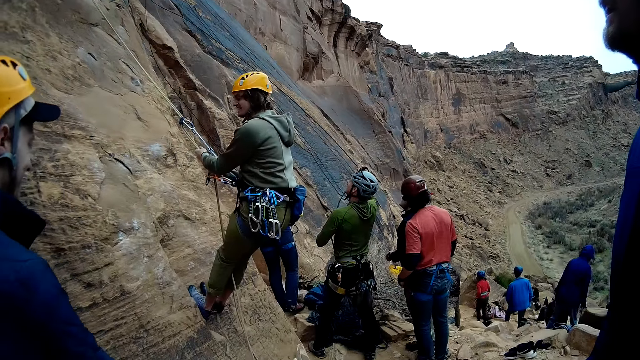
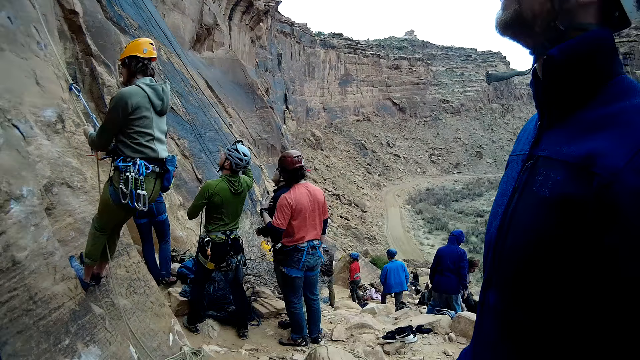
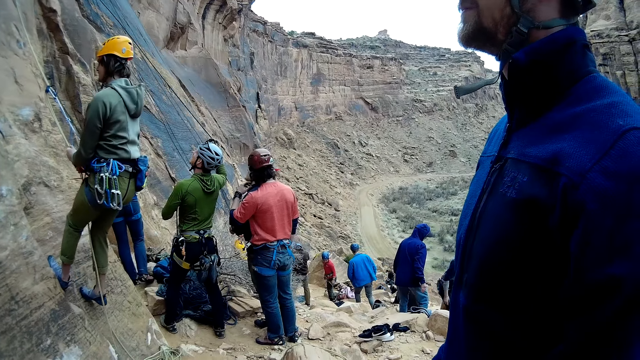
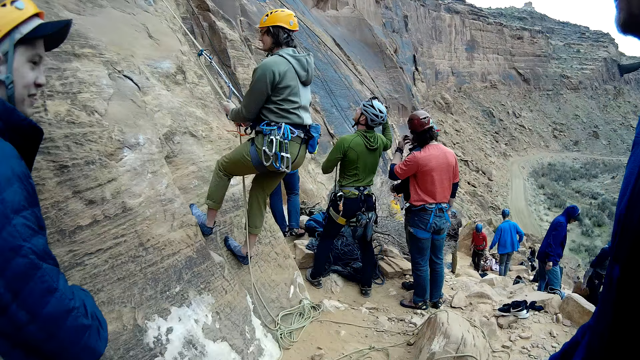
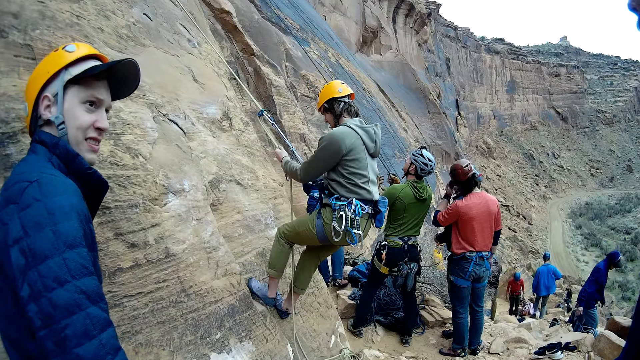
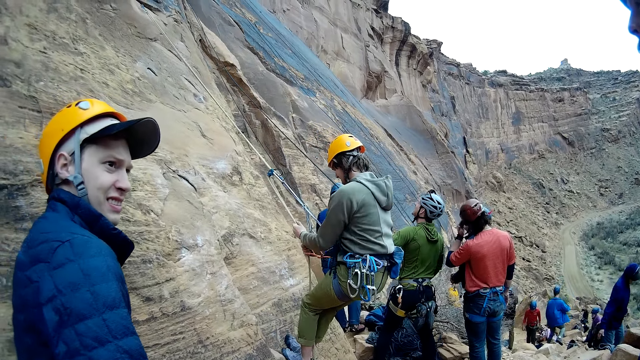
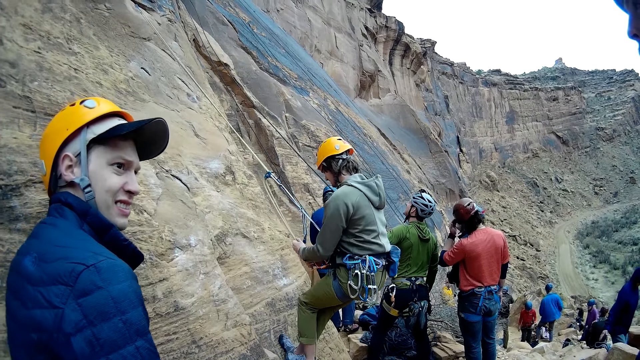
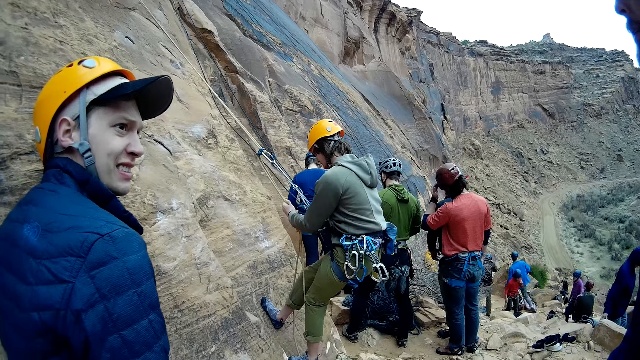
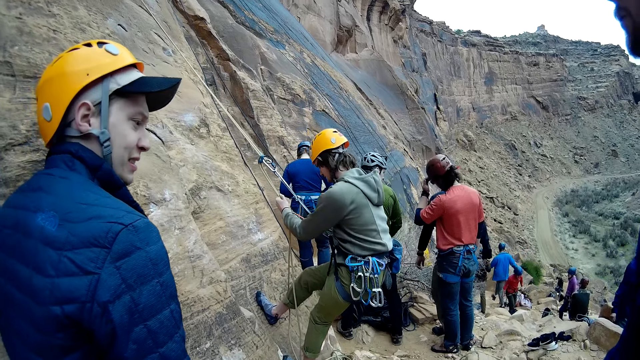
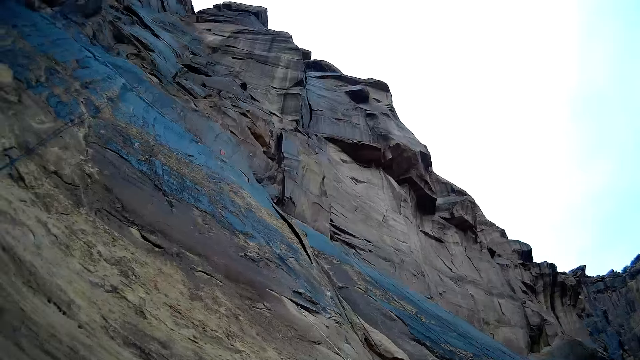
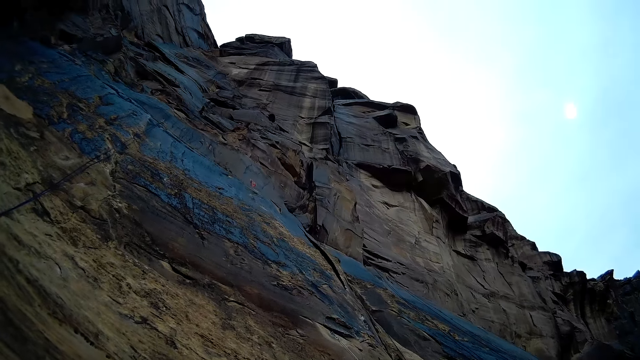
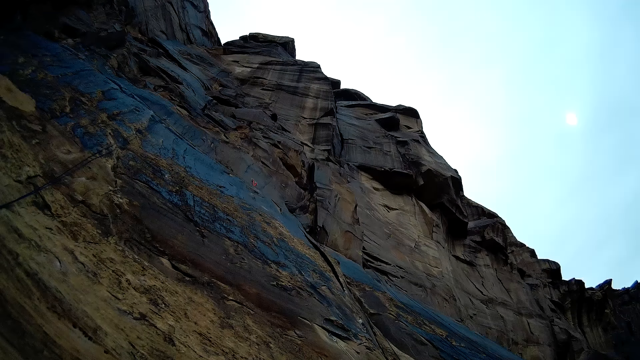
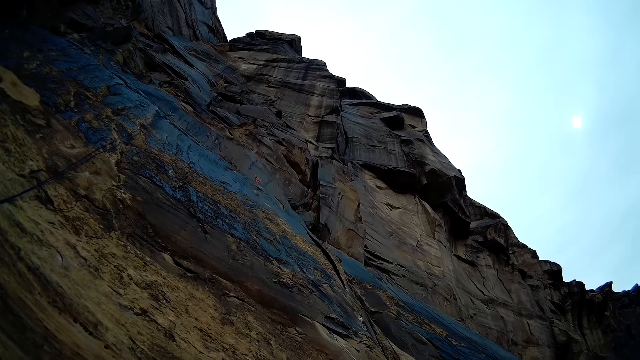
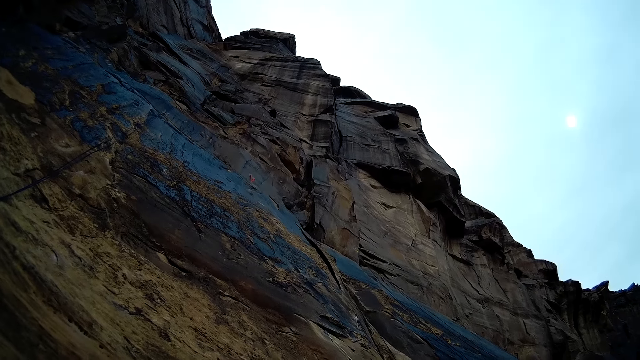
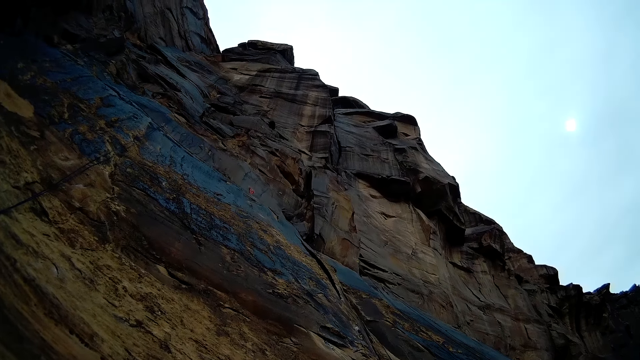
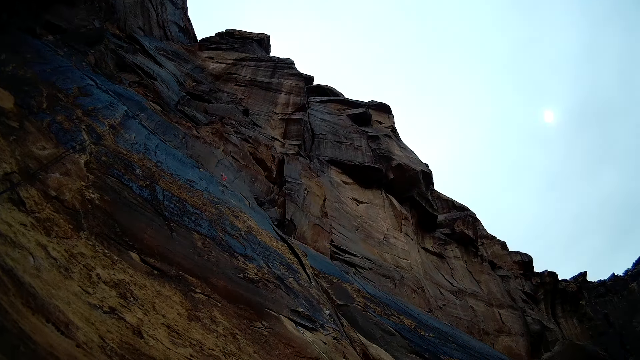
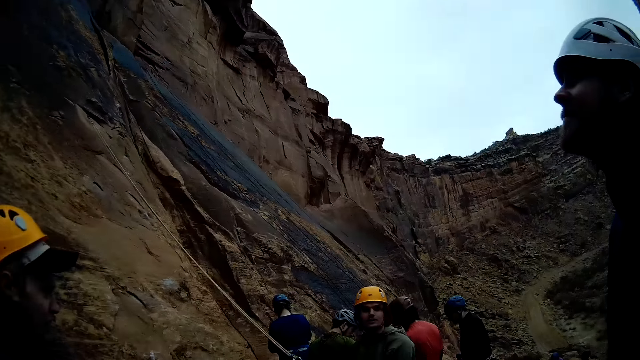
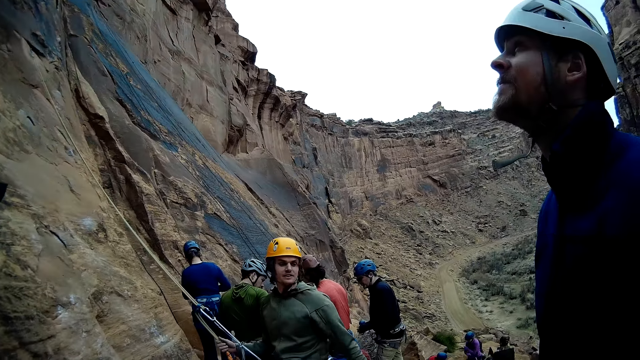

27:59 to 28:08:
The camera wearer looks around. They discuss with a man and another man. They look up the mountain.

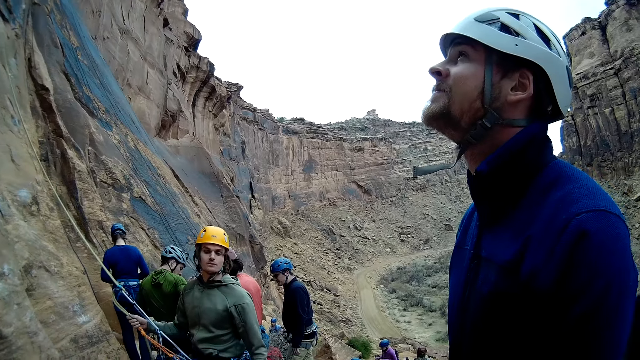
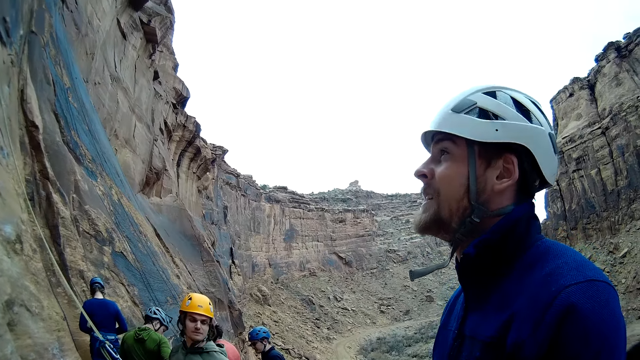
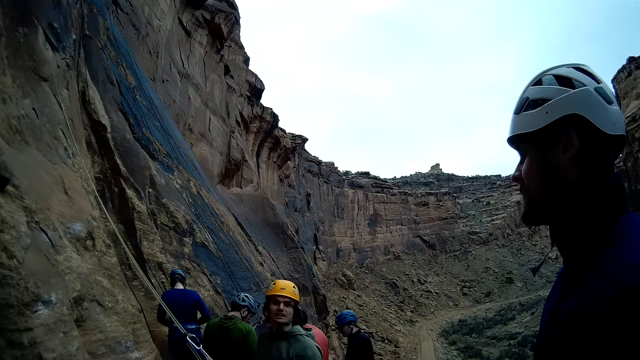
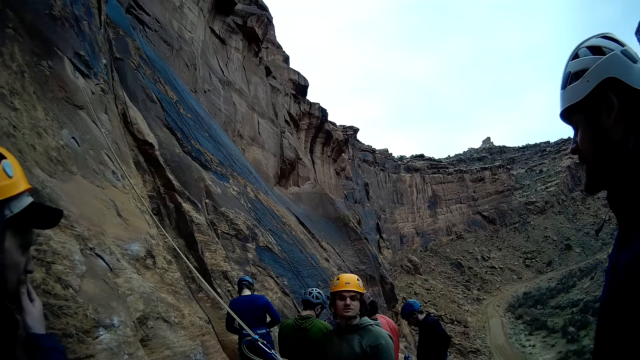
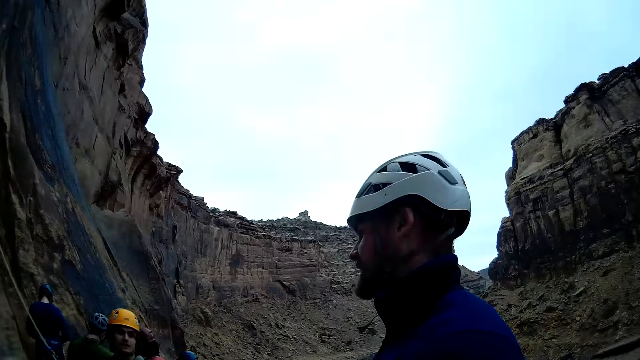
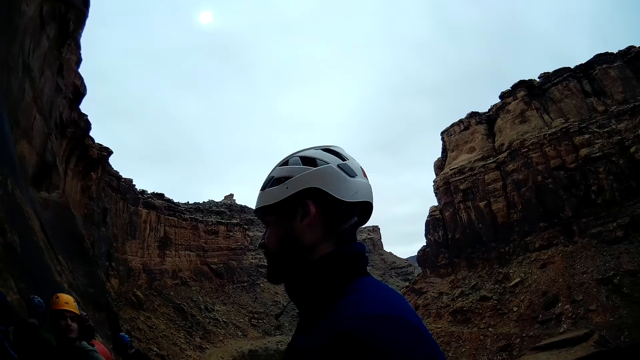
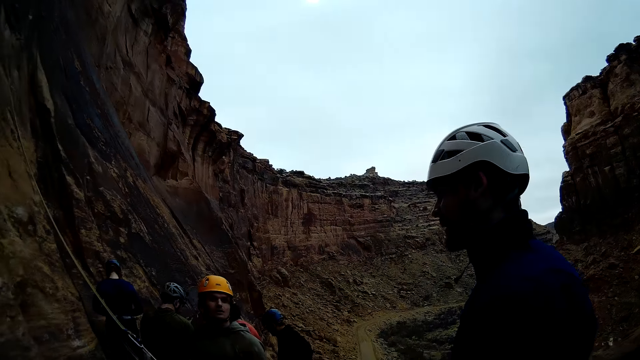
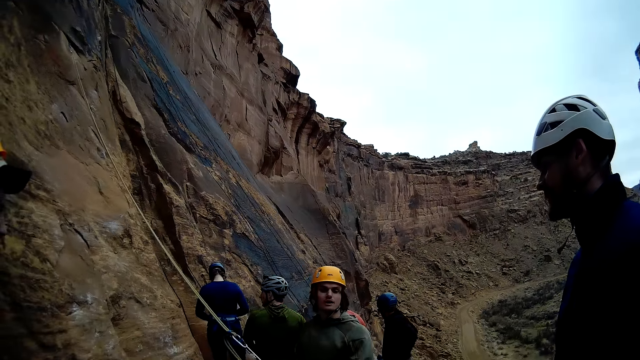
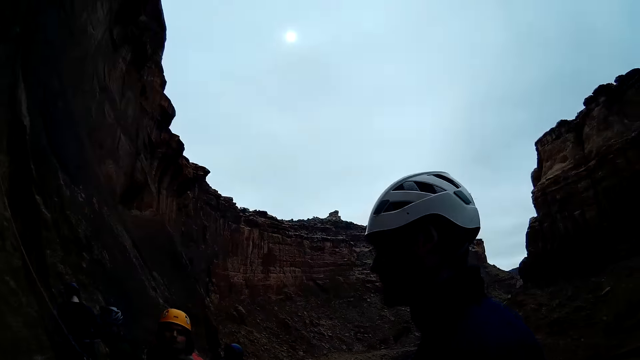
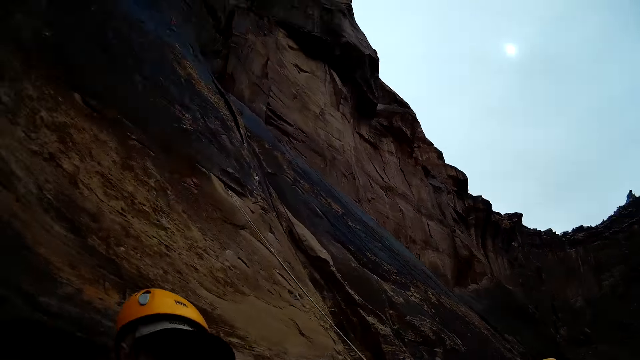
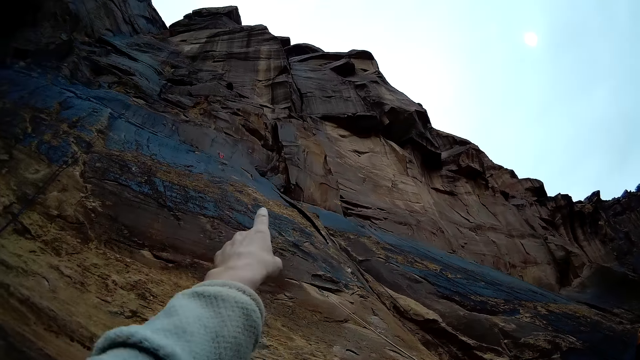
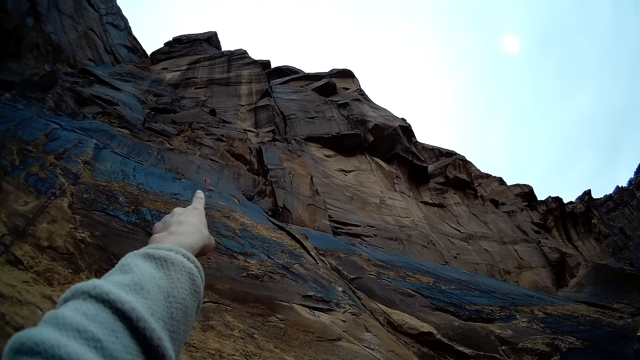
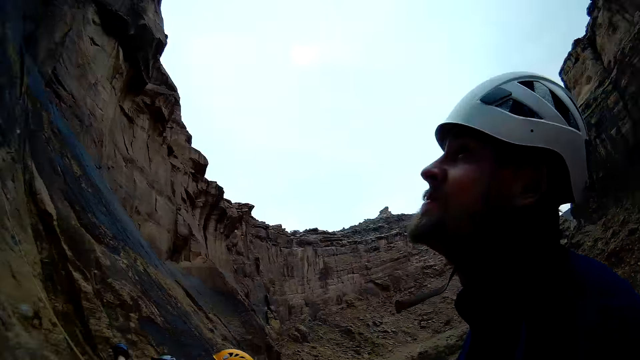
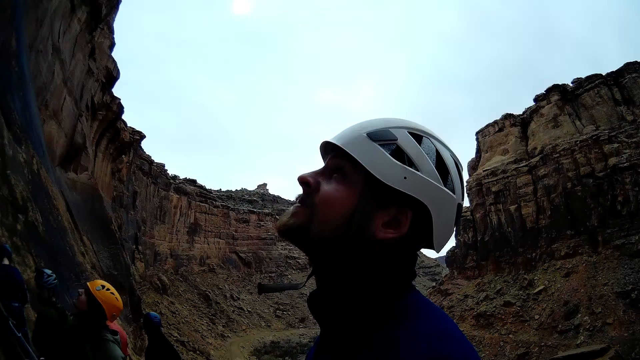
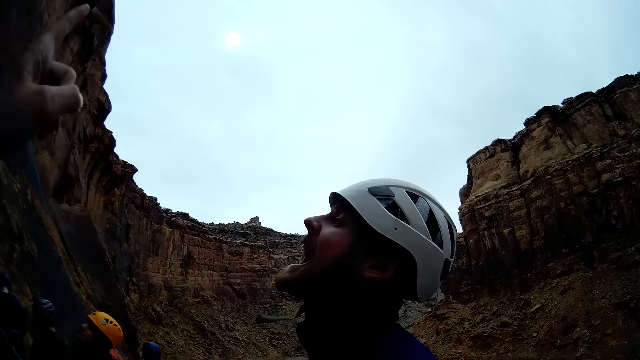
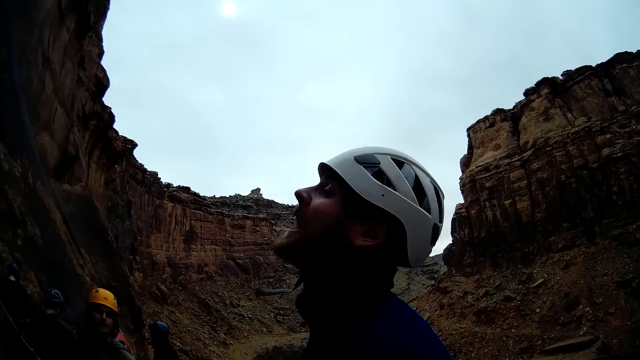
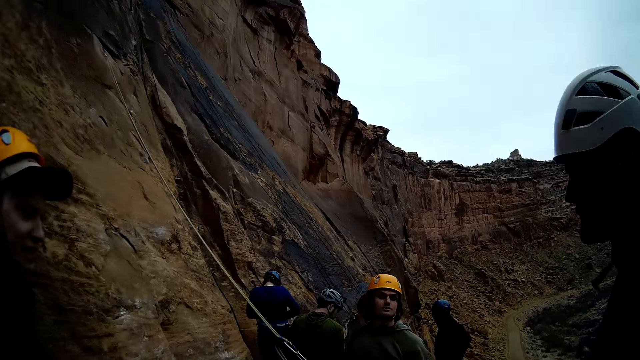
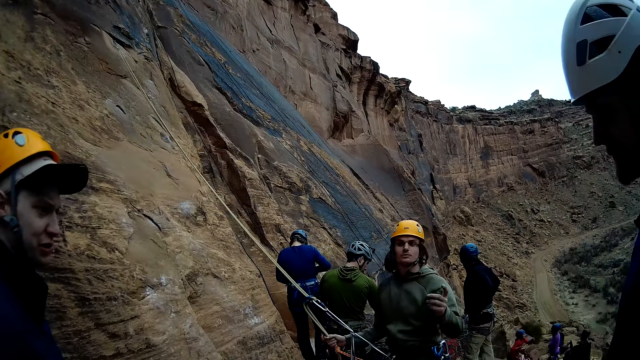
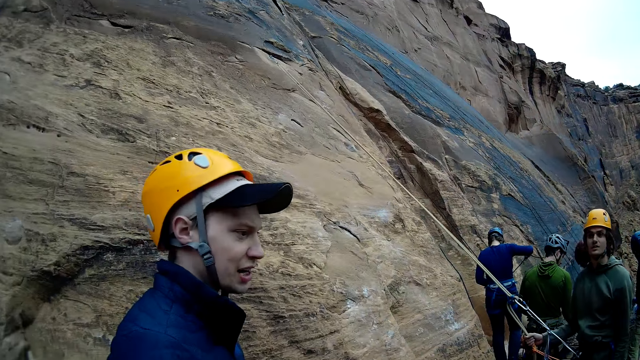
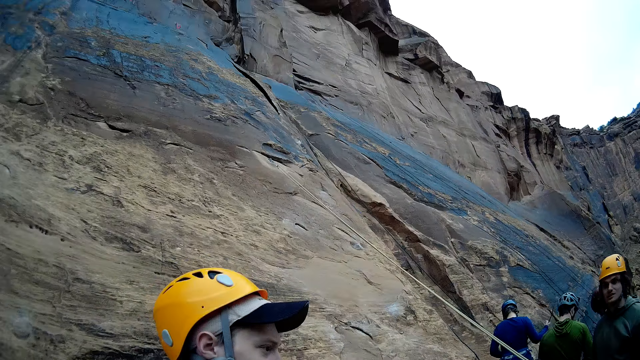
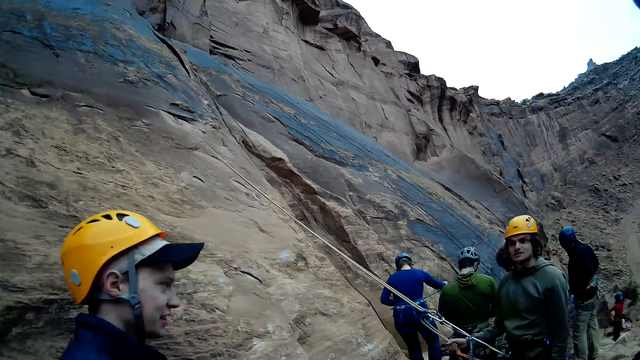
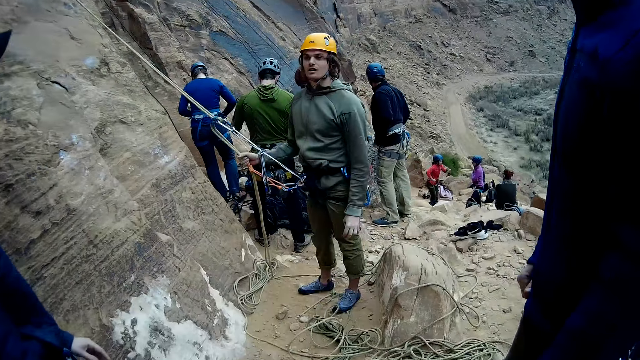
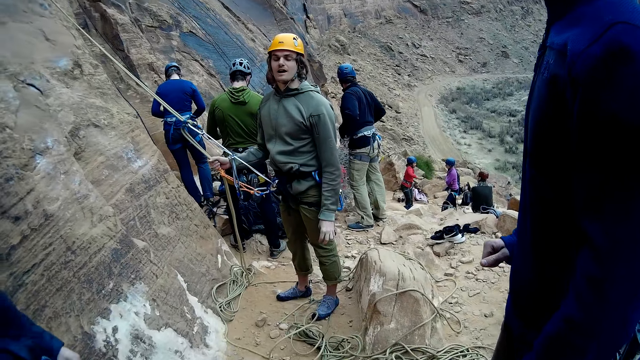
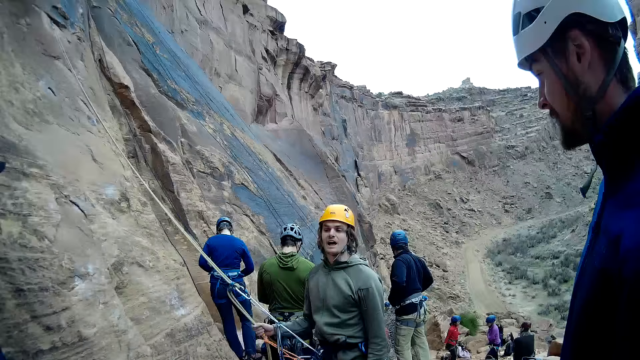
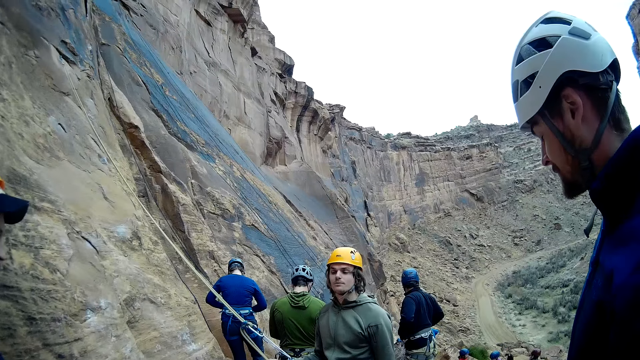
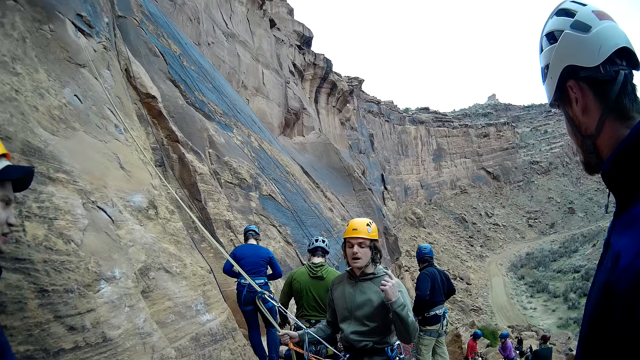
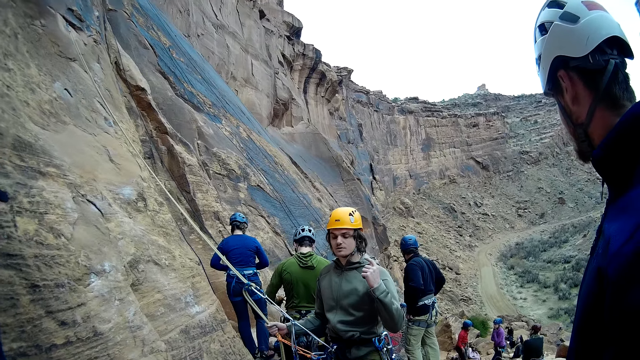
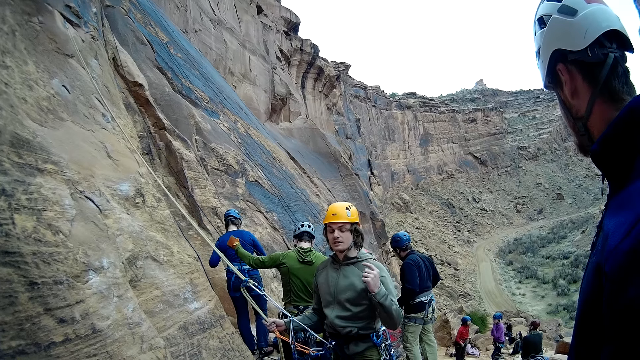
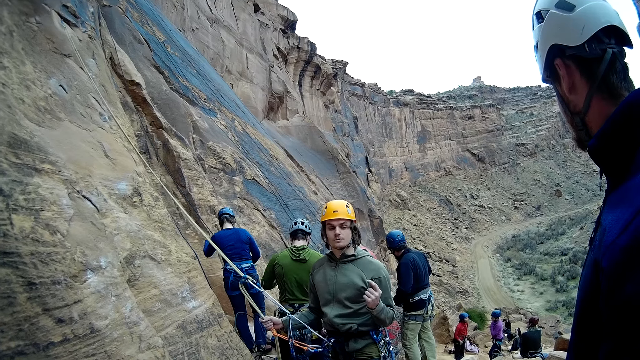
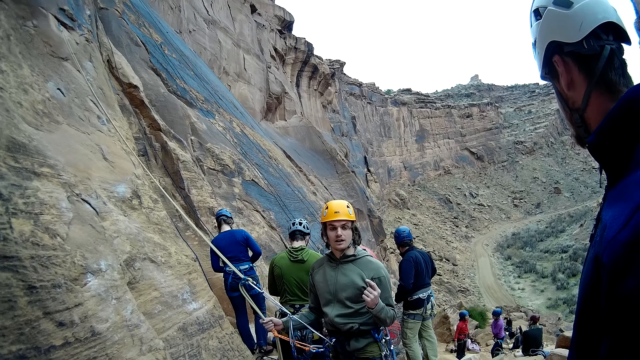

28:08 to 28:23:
The camera wearer looks around. He points his left hand at the mountain. He looks up the mountain. A man converses with the camera wearer. The camera wearer lowers his left hand. The mountain climber discusses with another man and a third man. The camera wearer looks around. The first man converses with the camera wearer. The mountain climber gesticulates.
